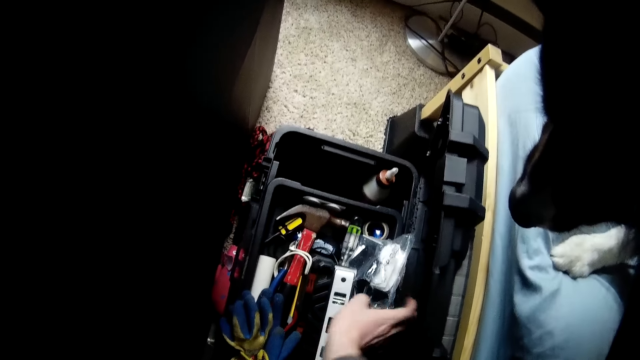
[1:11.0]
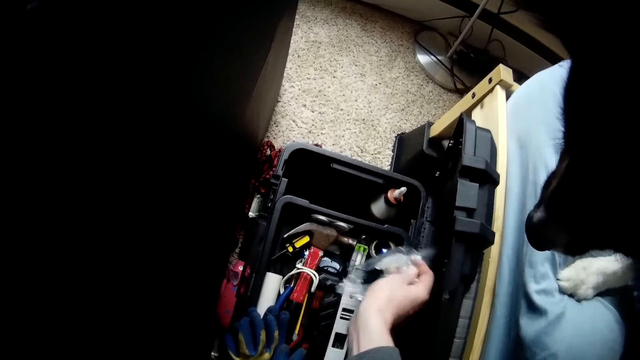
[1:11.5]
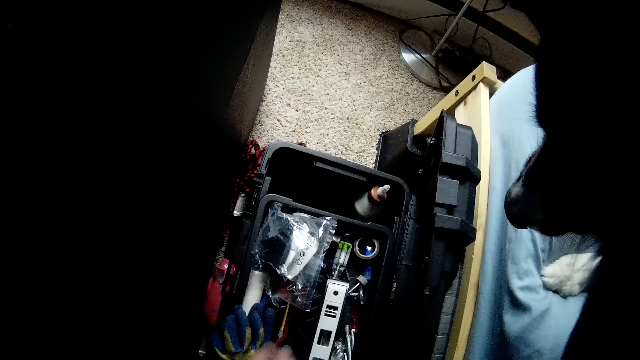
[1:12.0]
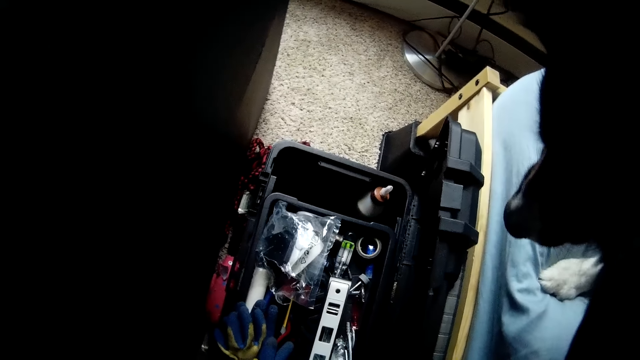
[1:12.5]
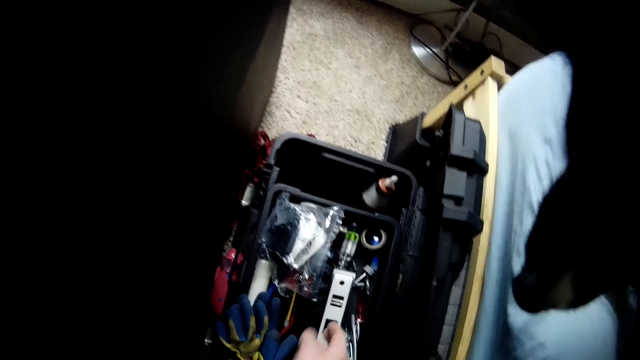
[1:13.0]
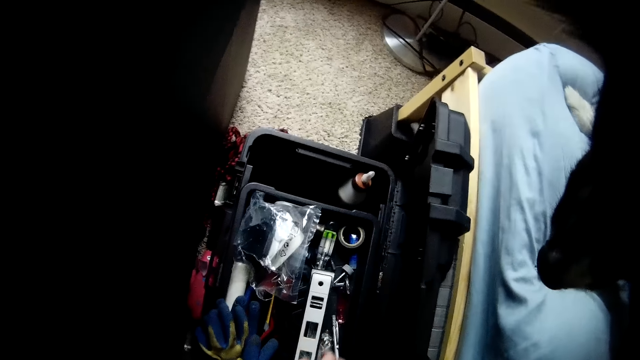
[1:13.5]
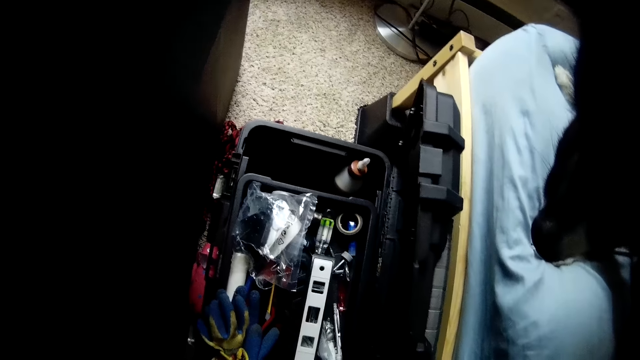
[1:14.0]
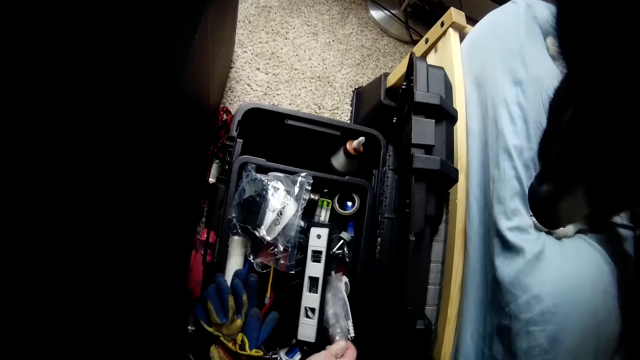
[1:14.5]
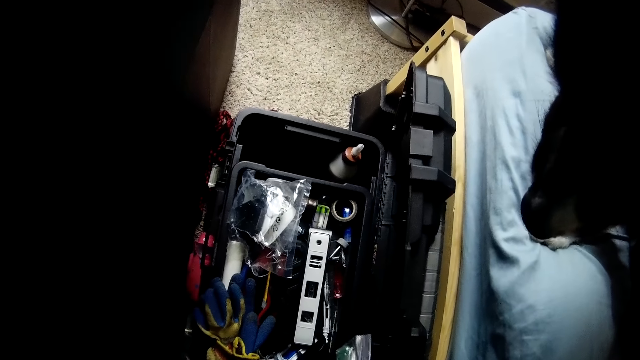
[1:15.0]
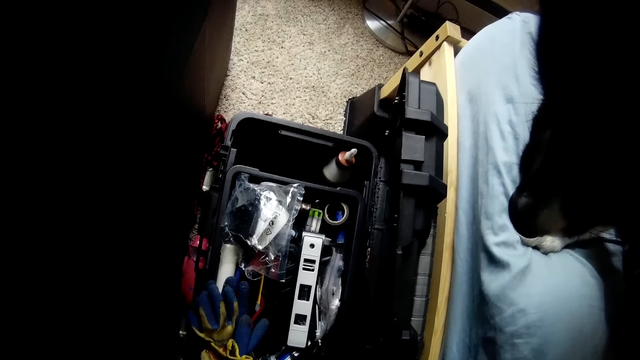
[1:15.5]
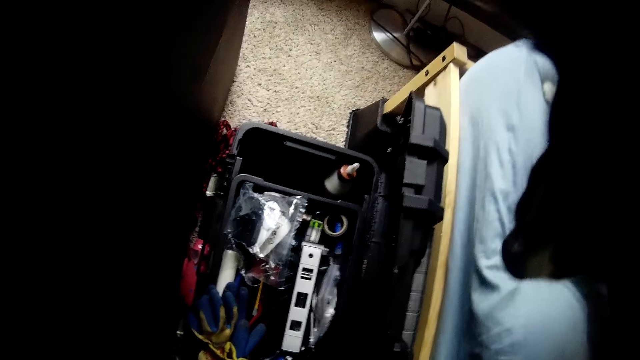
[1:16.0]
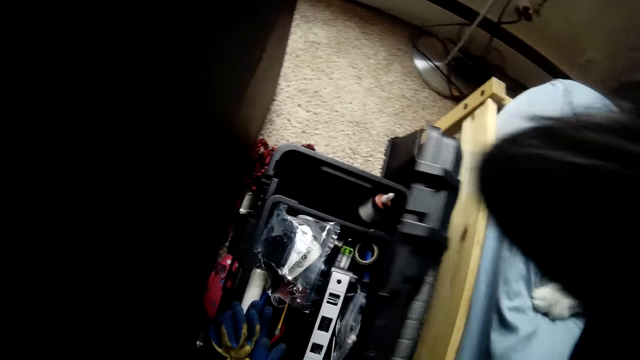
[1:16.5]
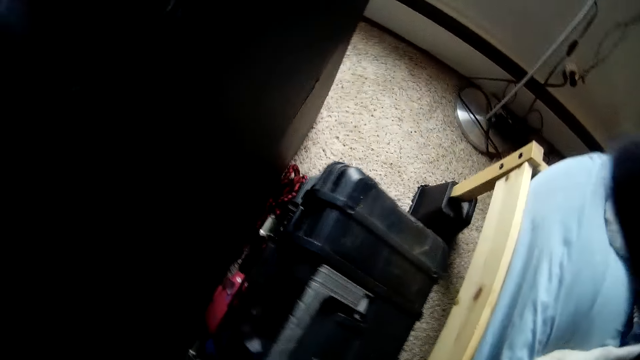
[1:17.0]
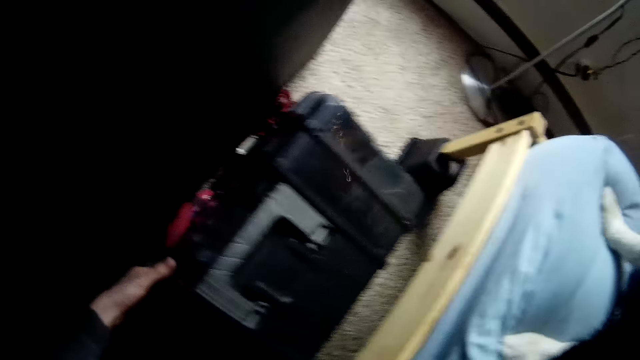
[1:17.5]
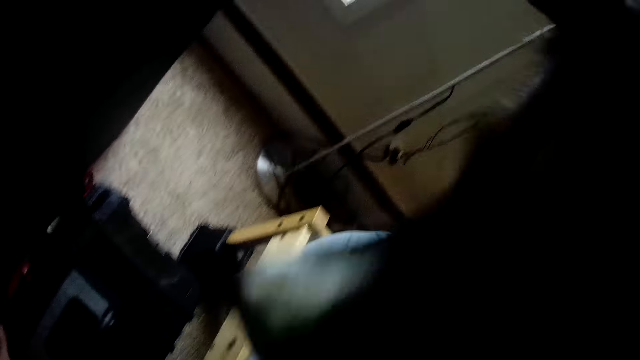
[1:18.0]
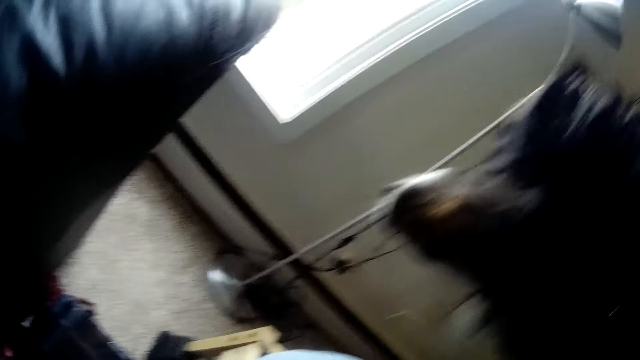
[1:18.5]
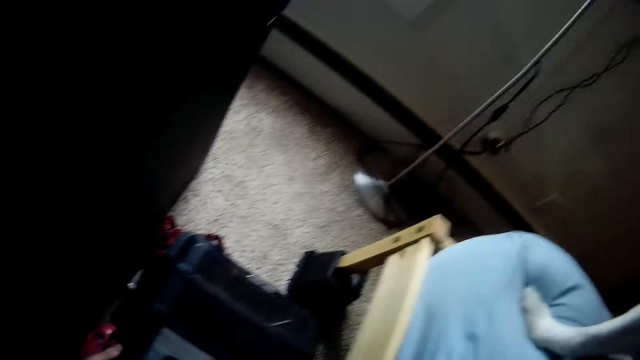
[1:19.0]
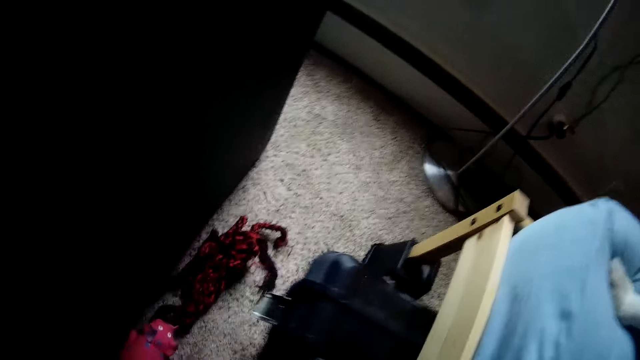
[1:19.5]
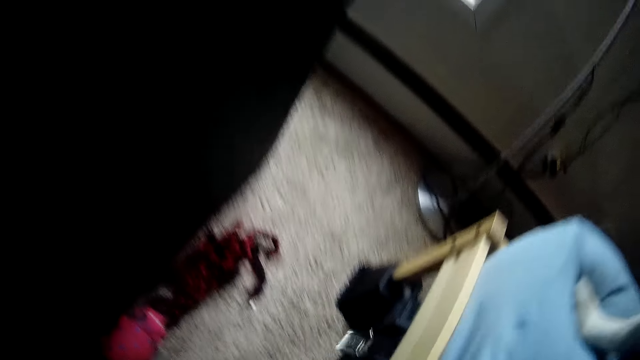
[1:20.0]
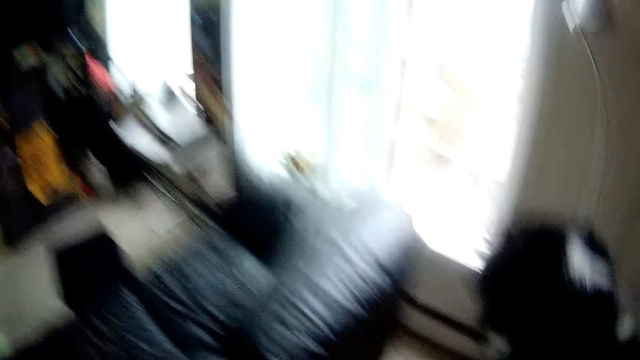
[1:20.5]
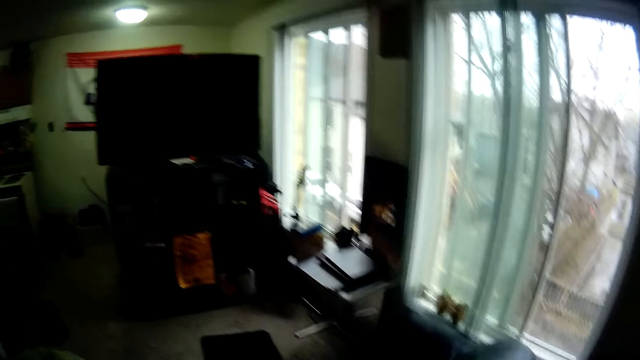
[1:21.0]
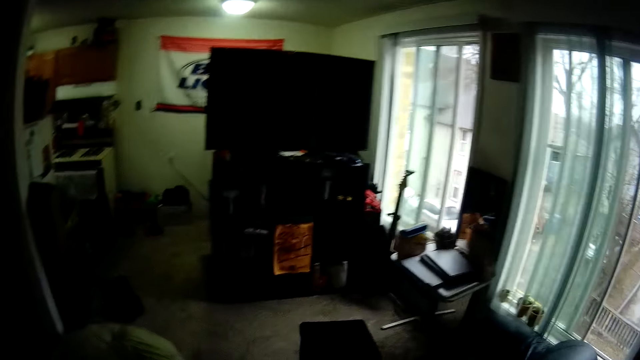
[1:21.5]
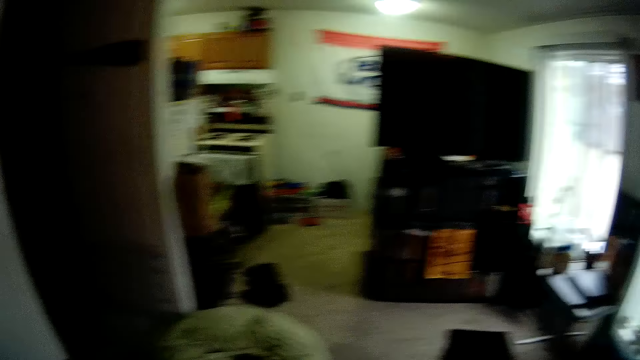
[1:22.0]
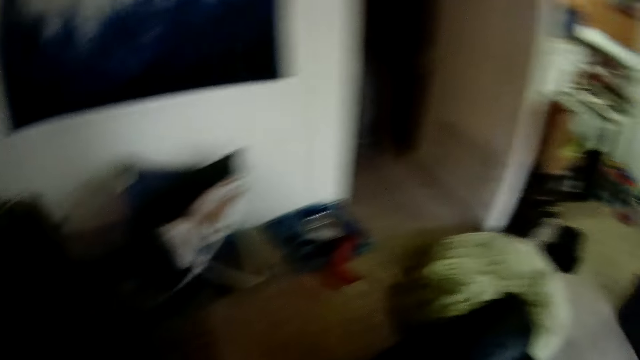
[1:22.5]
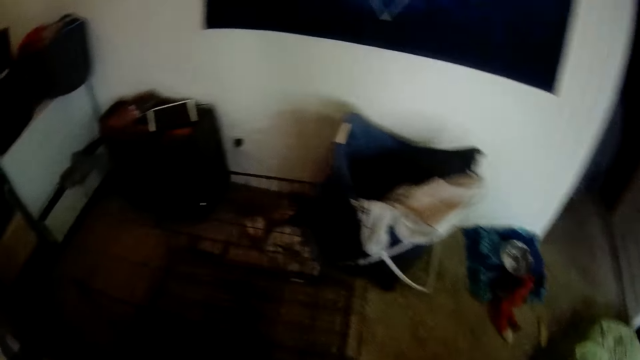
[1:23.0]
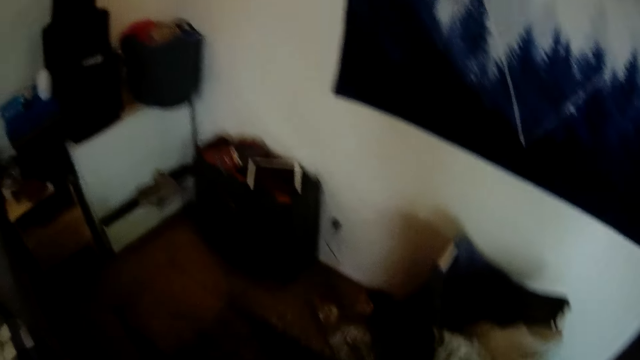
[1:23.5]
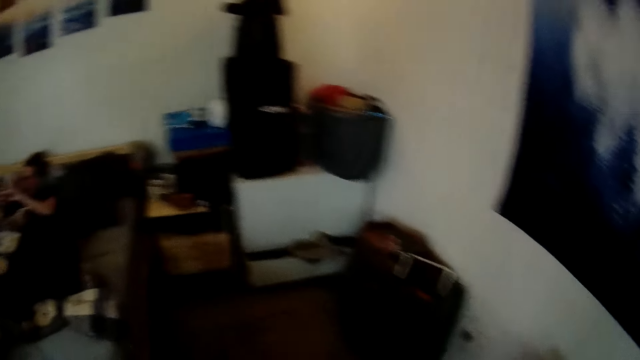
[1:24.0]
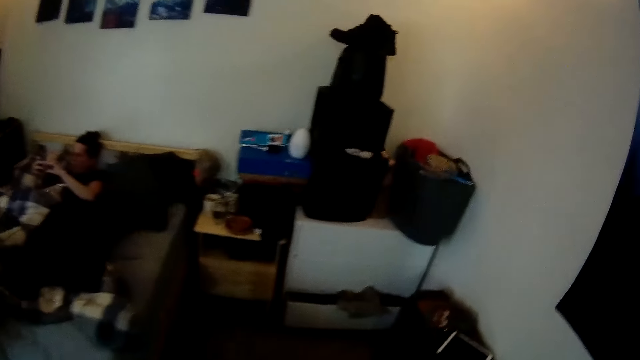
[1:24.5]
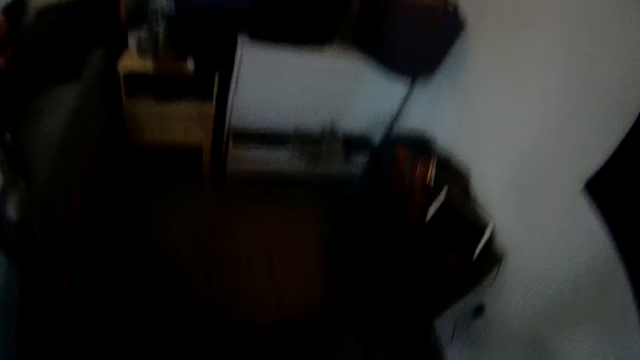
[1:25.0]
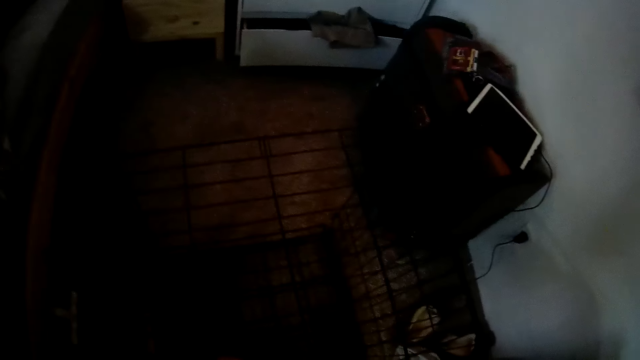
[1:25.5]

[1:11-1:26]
The camera wearer closes the box with his left hand. He pushes the box under the bed and walks to the sitting room area.

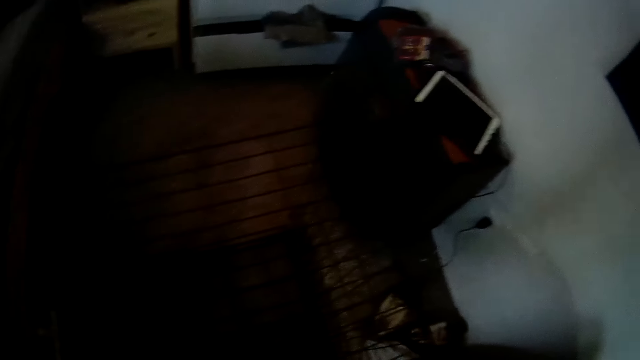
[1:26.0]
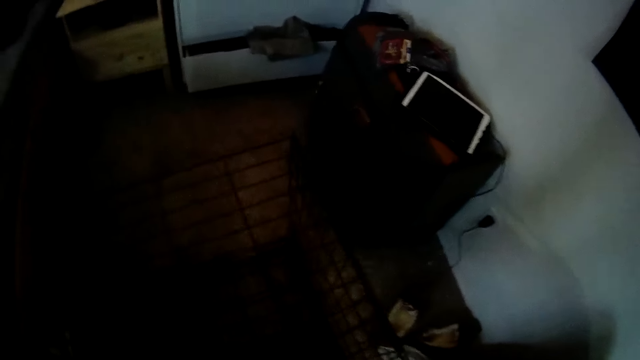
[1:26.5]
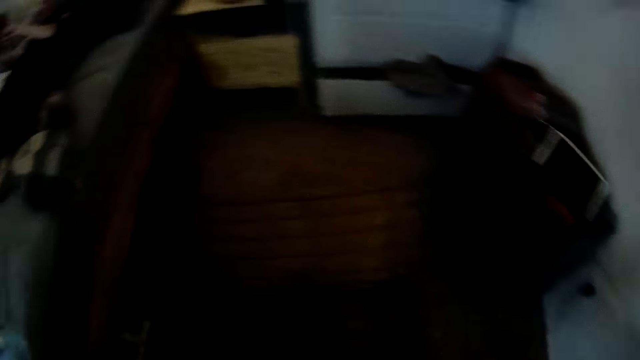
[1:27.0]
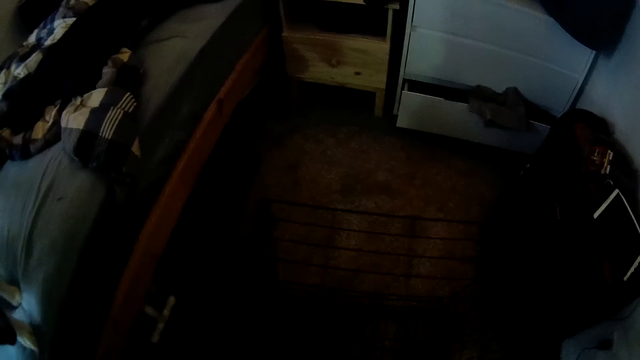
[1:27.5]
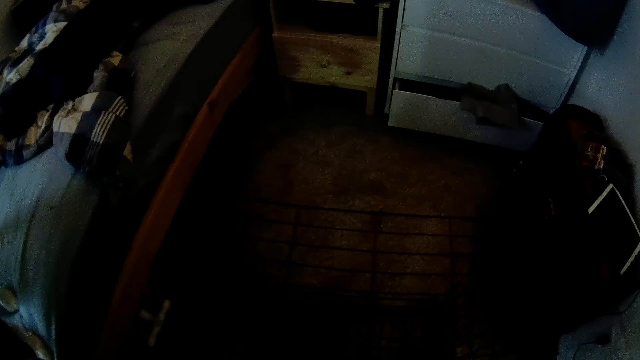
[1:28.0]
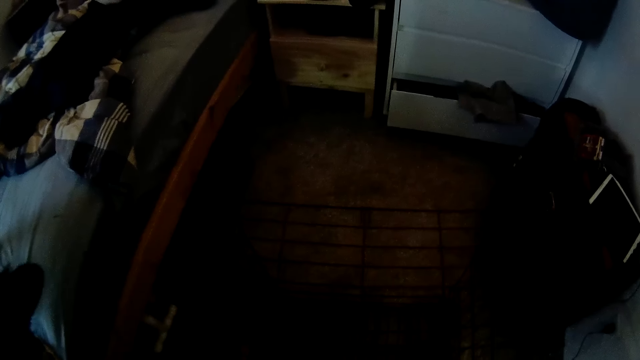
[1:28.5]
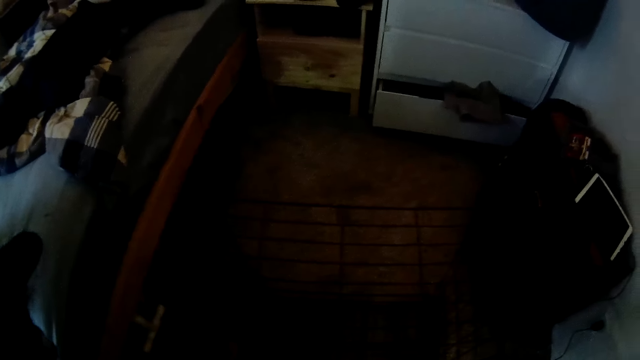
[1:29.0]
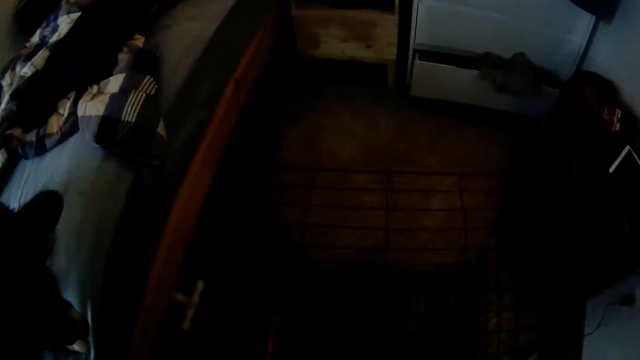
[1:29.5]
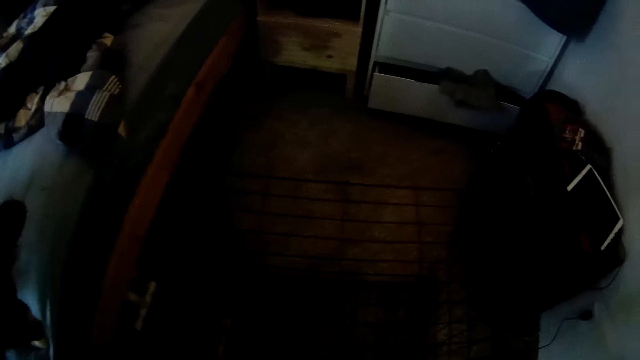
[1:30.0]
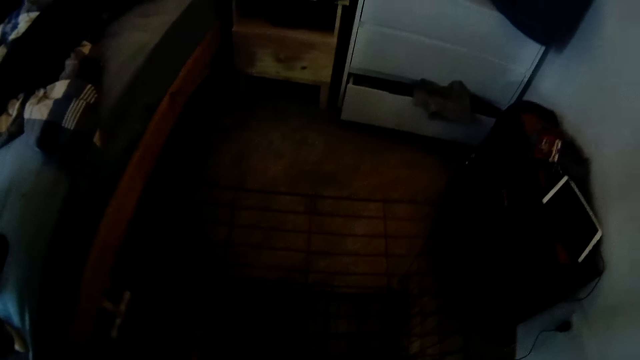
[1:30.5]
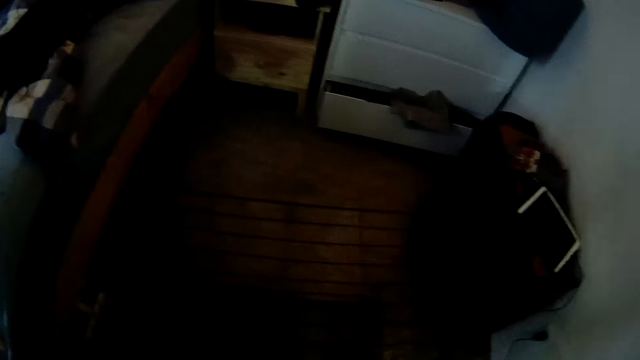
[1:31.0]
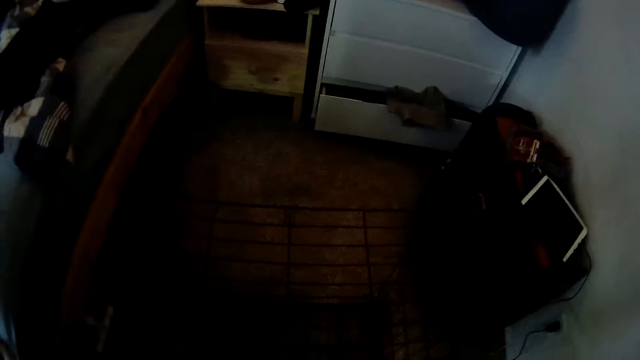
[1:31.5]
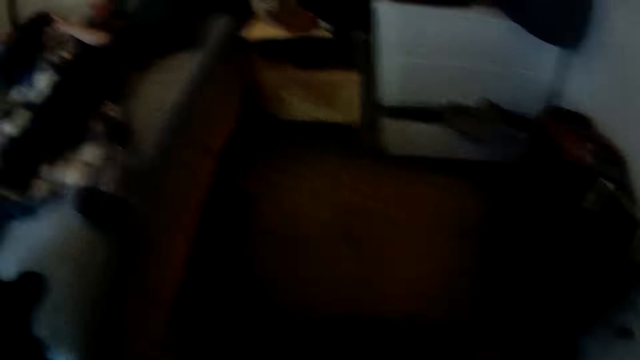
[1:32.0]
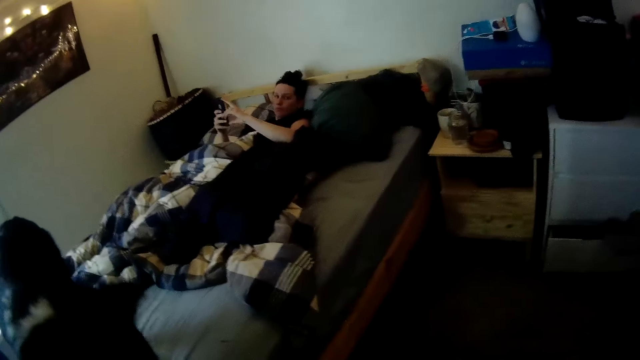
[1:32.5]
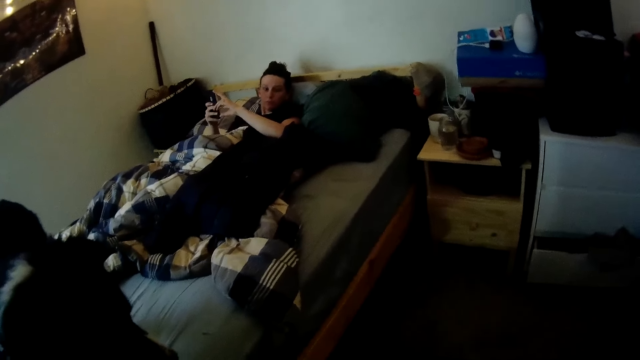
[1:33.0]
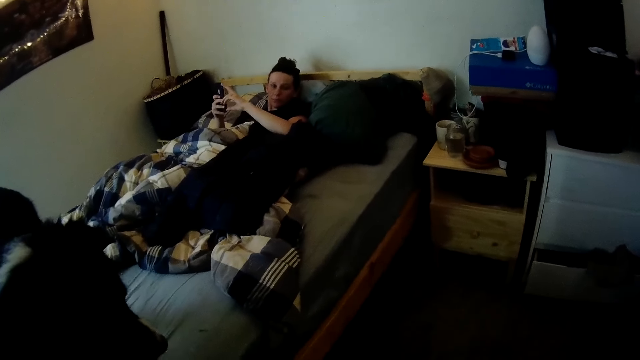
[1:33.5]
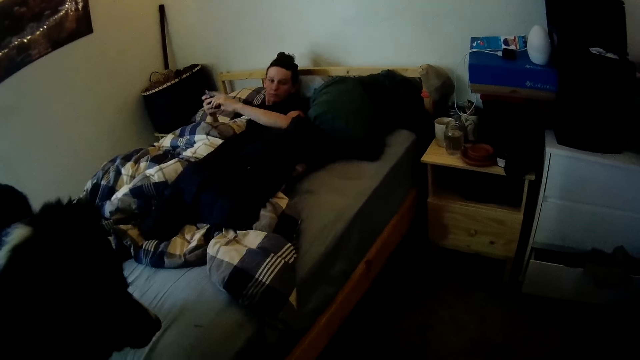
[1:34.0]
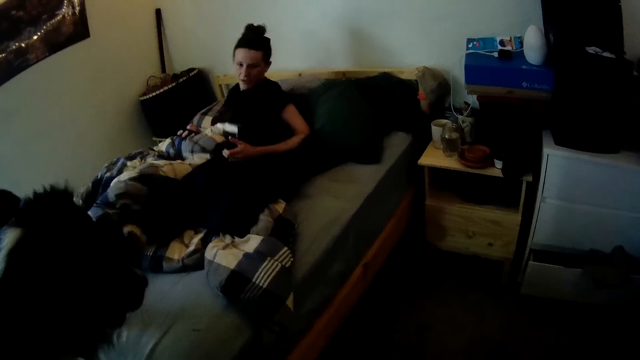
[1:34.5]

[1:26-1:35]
The camera wearer walks to the bedroom part. They adjust the cage with both hands. The woman changes her position on the bed.
